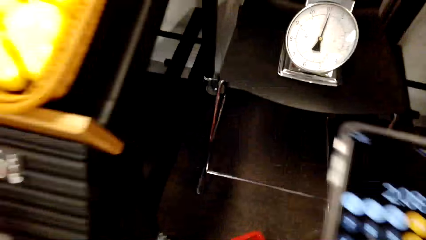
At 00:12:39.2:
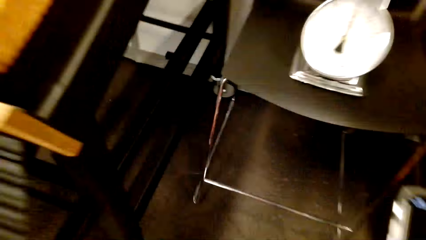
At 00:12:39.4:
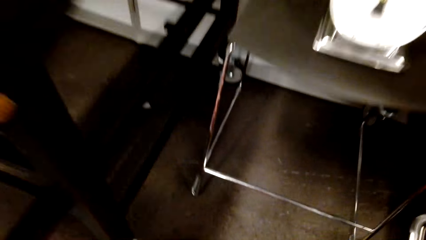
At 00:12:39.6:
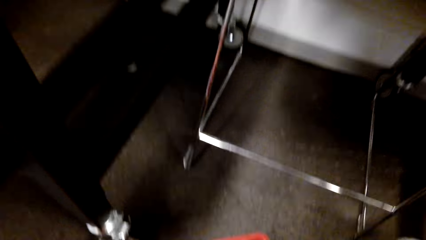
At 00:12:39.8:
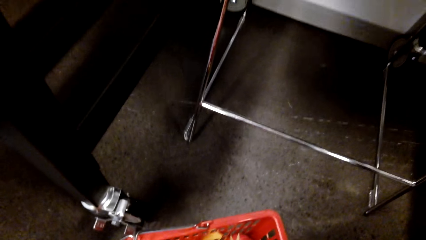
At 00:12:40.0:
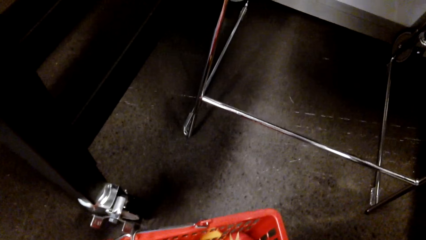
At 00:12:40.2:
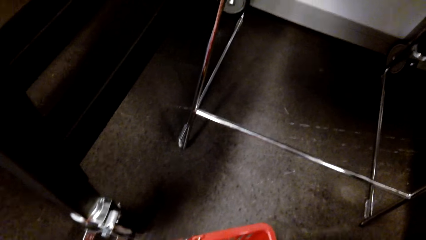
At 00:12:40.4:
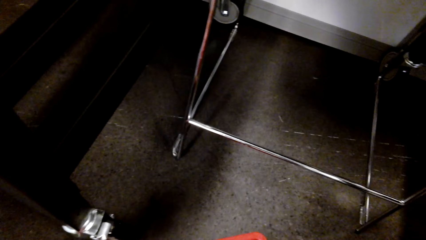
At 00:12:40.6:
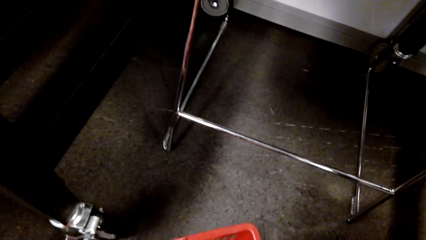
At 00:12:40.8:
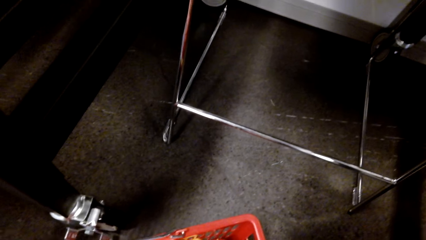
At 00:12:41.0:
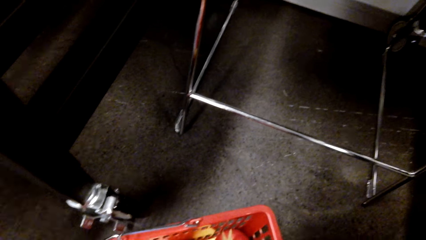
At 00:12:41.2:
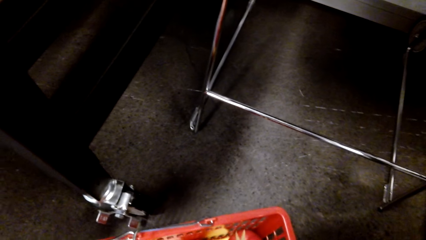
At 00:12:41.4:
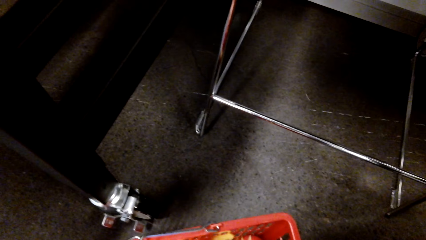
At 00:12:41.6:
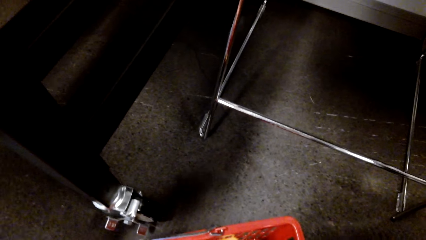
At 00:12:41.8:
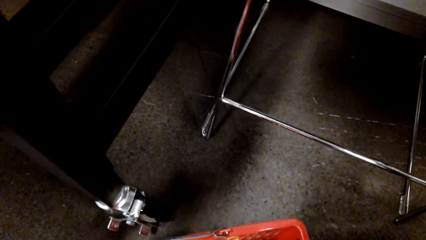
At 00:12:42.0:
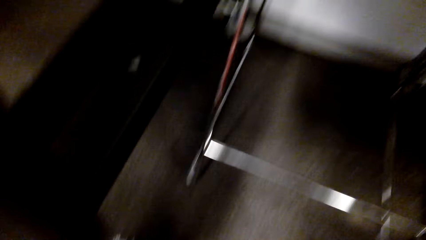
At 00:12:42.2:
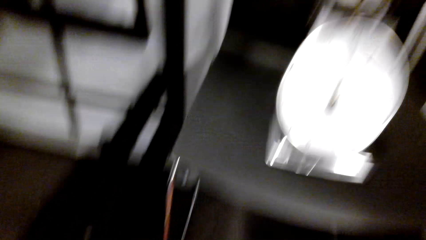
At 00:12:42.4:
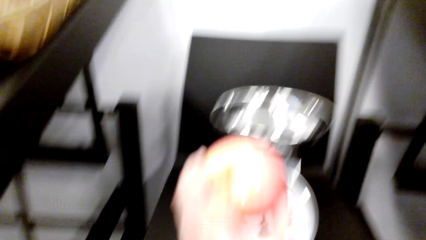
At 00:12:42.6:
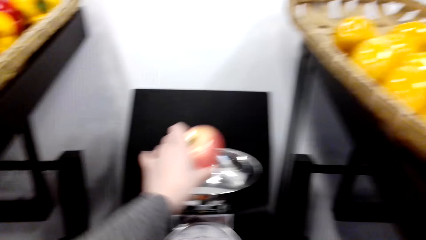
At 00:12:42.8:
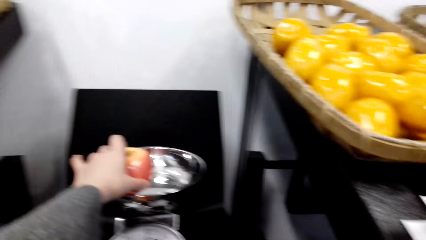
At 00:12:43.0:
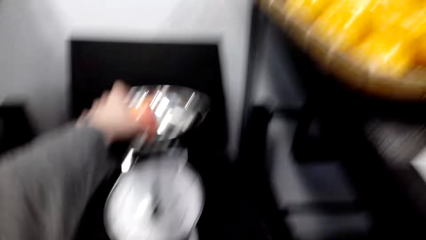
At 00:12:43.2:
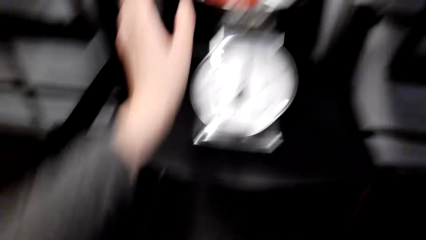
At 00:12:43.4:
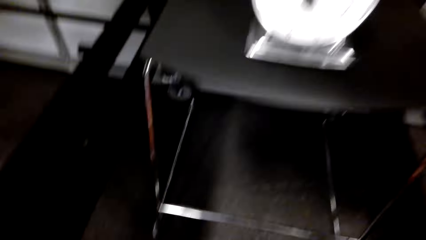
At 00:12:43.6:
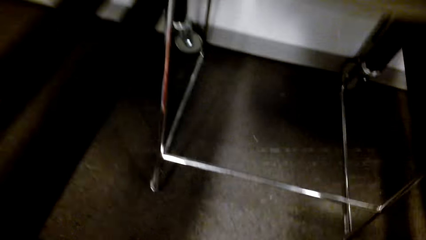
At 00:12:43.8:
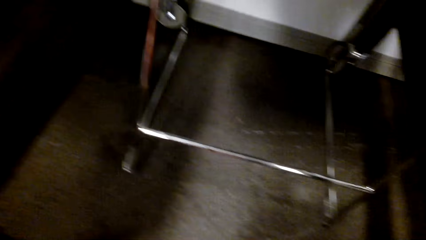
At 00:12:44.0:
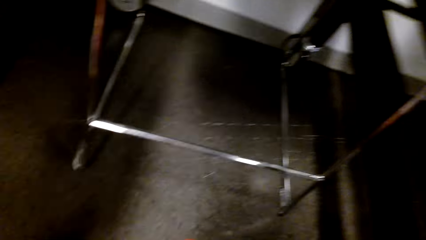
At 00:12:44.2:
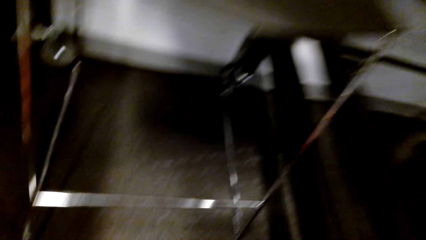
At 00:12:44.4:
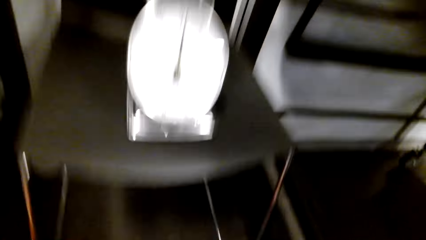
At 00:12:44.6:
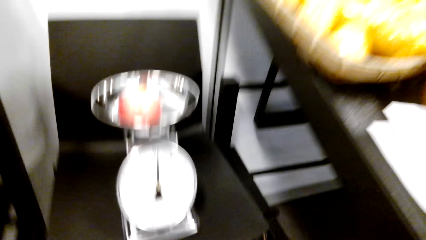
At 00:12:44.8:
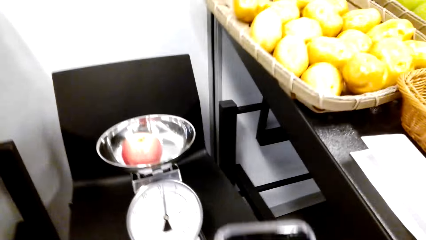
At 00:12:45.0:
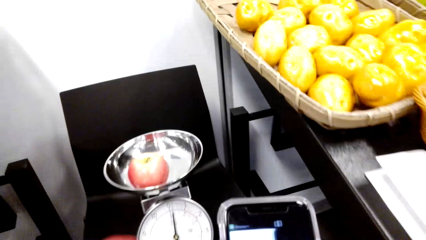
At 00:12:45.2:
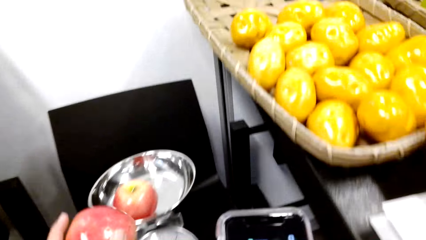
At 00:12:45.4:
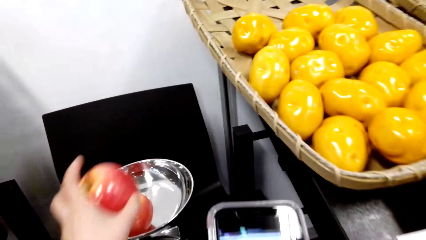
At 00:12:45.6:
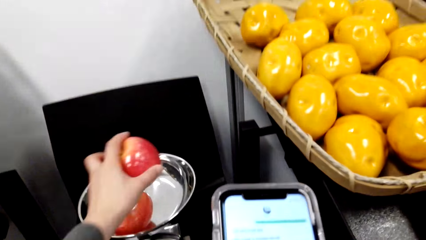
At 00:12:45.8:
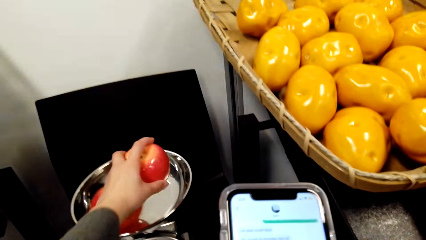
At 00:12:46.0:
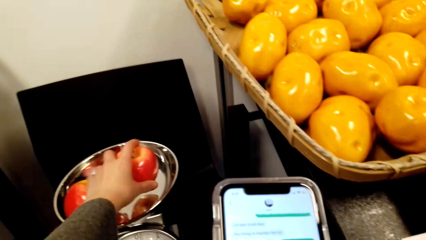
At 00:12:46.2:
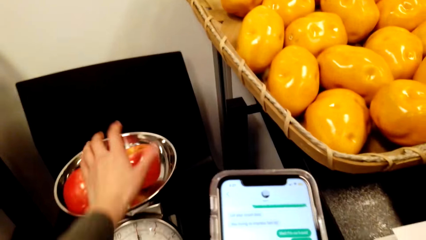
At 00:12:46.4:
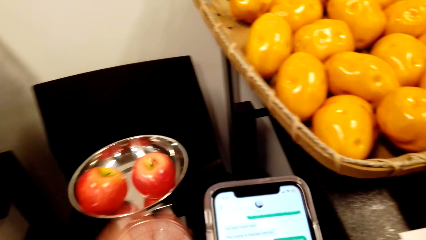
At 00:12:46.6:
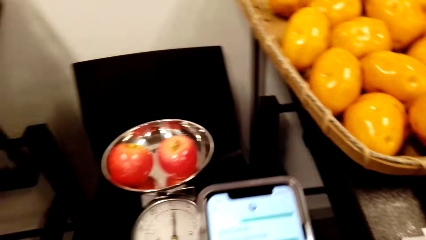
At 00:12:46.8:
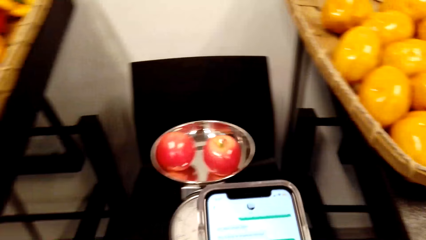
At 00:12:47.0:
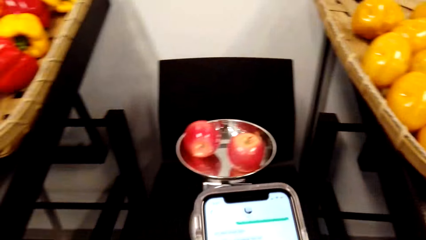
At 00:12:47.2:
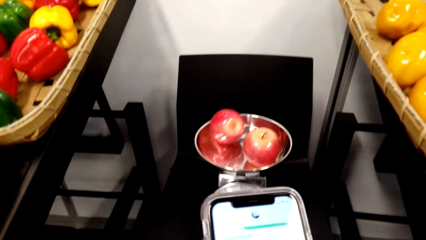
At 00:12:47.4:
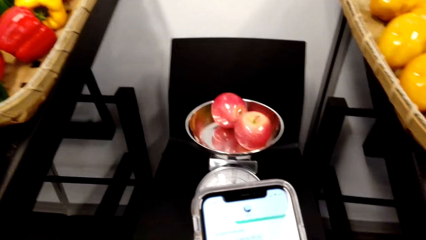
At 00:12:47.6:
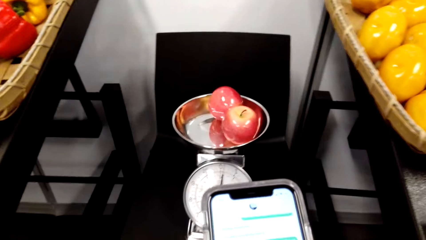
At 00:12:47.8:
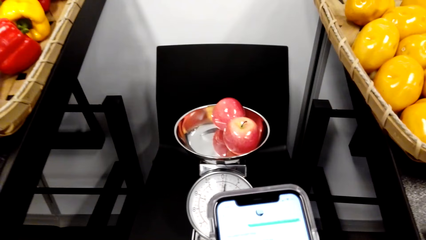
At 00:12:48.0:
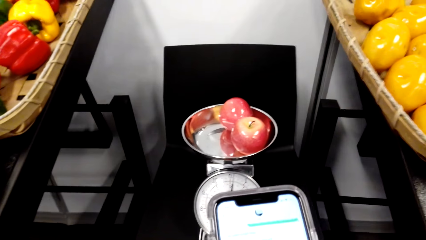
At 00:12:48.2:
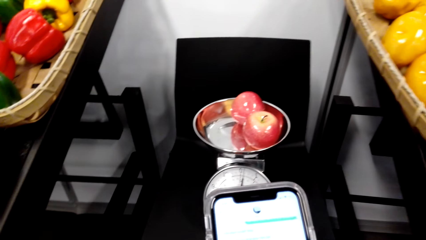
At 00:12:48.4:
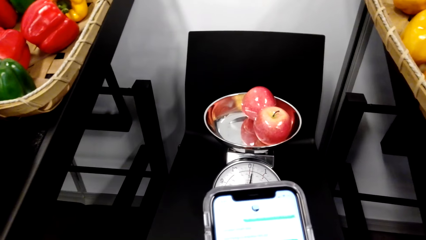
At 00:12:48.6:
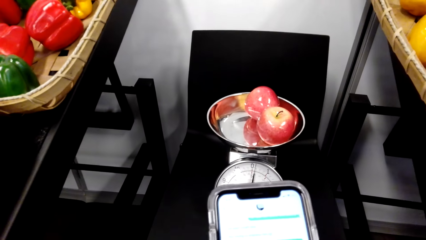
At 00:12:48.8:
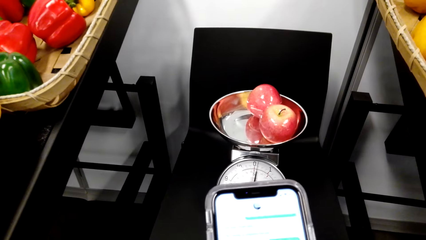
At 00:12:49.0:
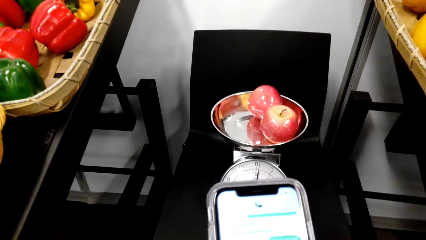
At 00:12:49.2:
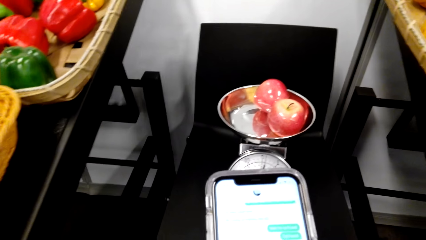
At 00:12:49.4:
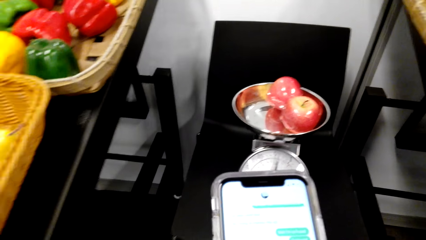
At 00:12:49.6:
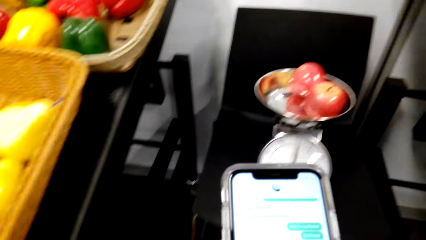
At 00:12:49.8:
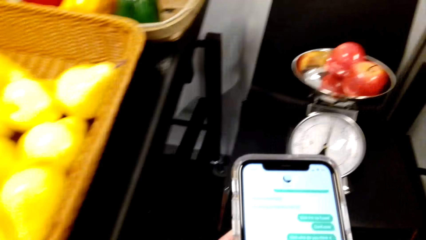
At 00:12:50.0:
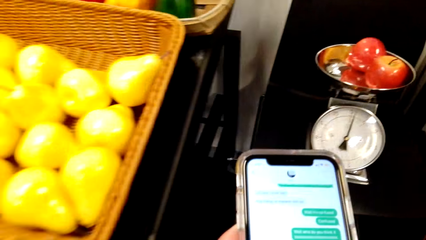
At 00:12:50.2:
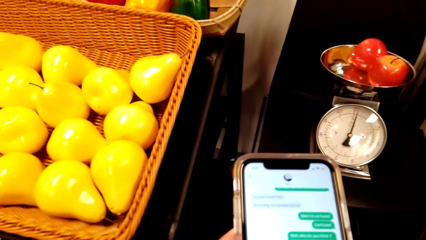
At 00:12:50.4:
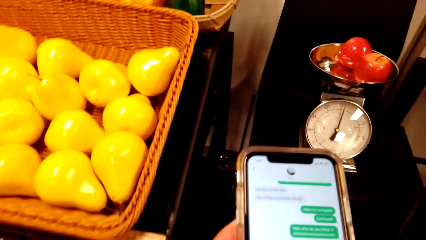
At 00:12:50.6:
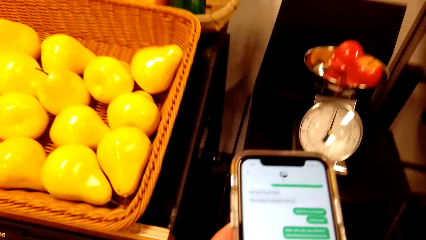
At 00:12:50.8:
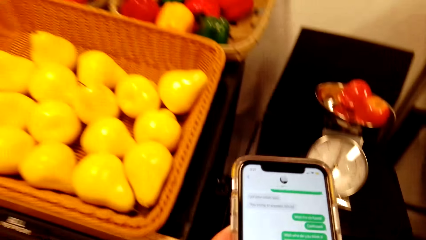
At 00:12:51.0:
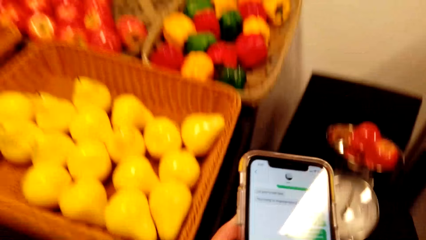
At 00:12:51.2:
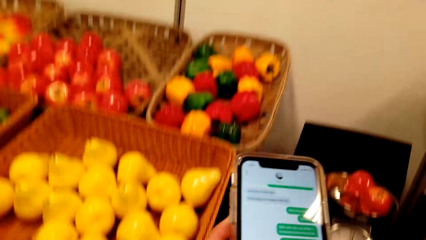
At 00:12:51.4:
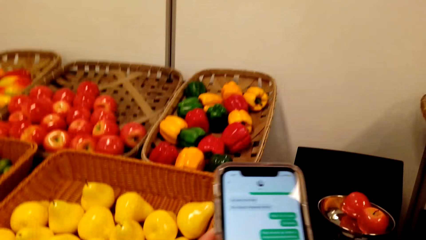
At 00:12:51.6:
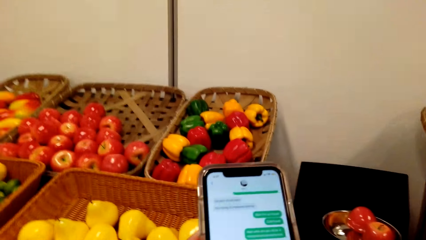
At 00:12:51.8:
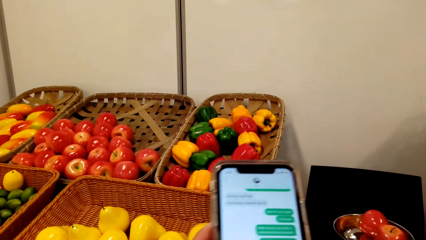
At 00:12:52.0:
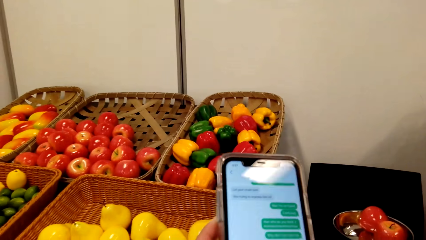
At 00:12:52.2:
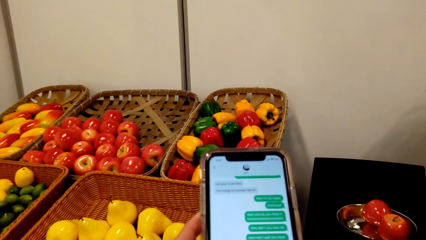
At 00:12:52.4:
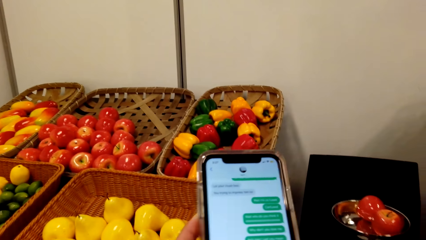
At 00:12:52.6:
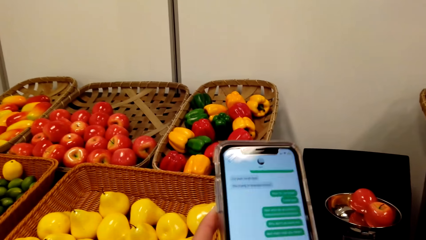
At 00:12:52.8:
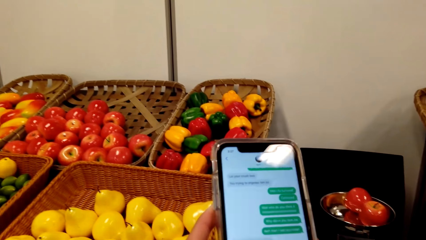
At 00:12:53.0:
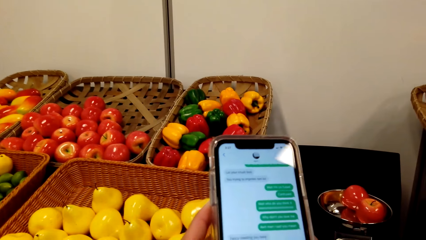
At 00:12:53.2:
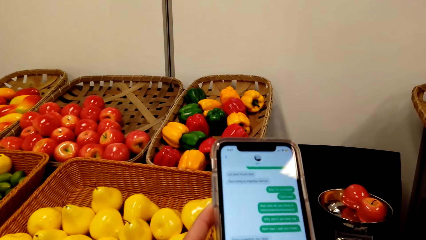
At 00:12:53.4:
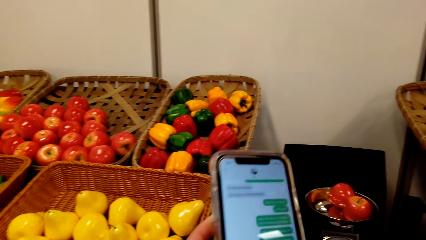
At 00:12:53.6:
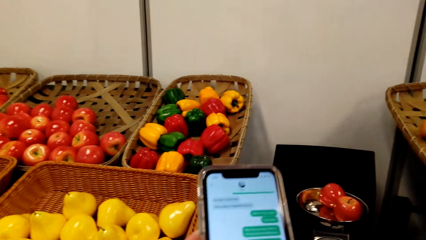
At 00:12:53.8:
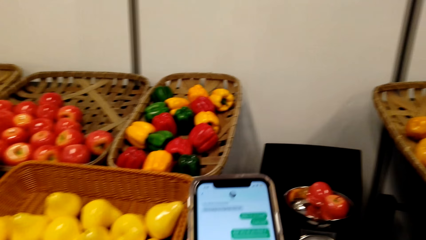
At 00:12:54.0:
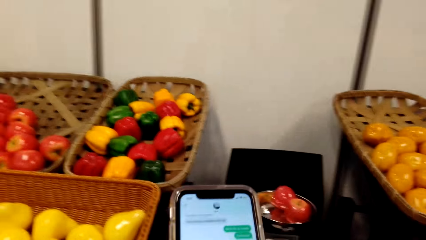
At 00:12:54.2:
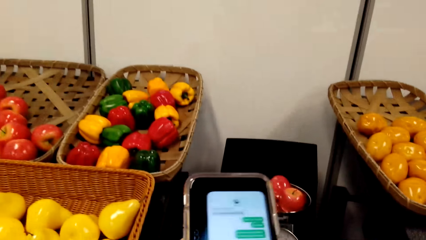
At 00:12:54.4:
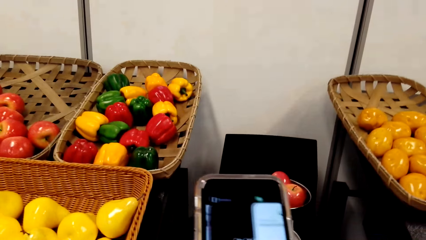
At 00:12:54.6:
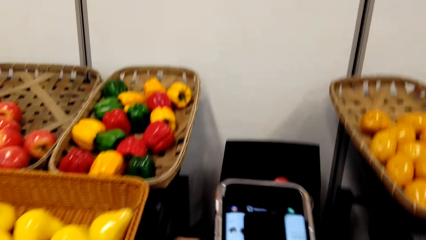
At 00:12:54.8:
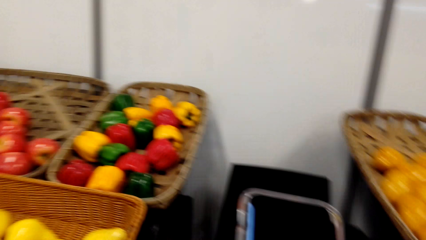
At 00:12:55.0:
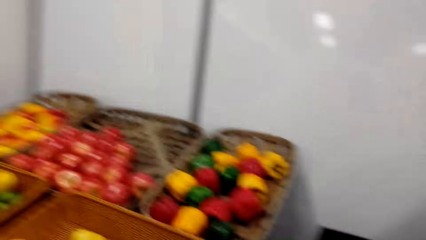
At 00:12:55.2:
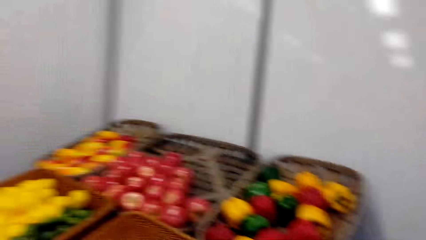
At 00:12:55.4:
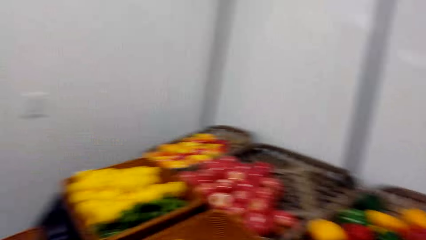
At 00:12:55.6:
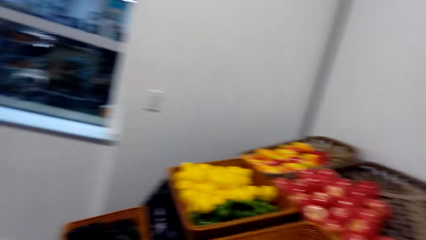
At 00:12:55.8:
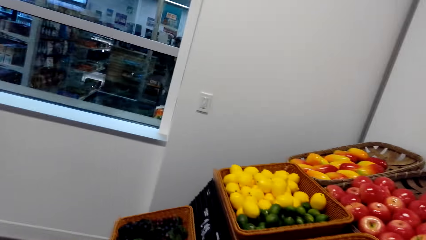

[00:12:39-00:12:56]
The camera wearer picks an apple from a basket. They put the apple on a weighing machine. They look around a grocery store. They put an apple on the weighing machine. They operate a mobile phone. They walk around the grocery store. They operate the mobile phone.
